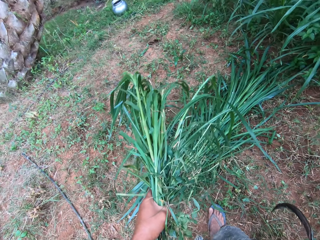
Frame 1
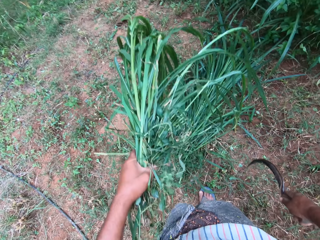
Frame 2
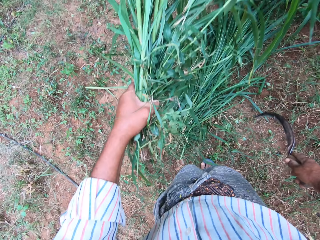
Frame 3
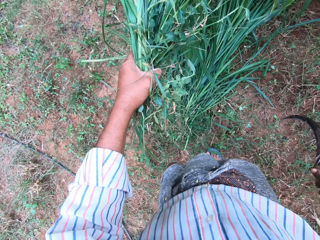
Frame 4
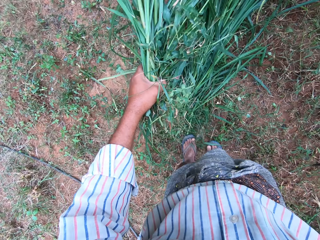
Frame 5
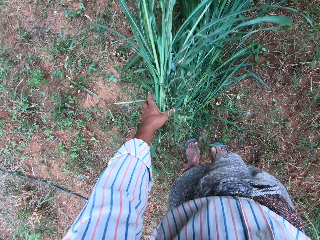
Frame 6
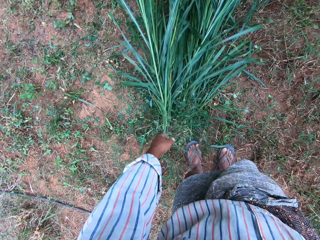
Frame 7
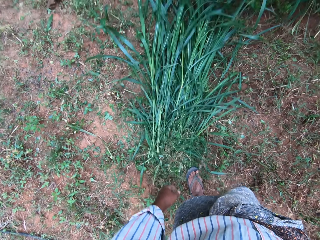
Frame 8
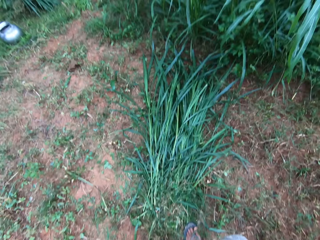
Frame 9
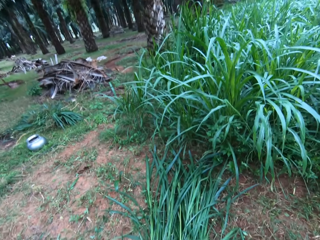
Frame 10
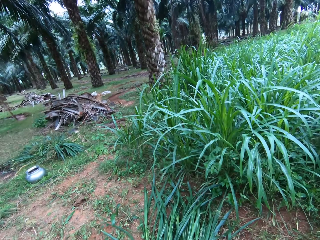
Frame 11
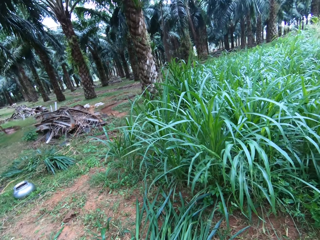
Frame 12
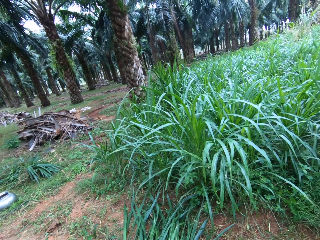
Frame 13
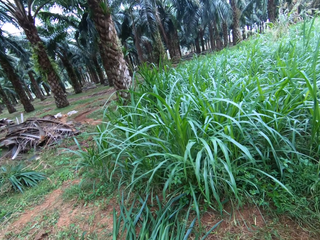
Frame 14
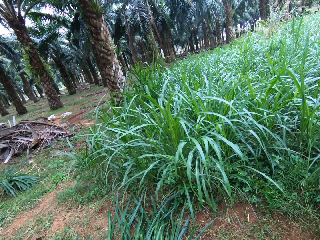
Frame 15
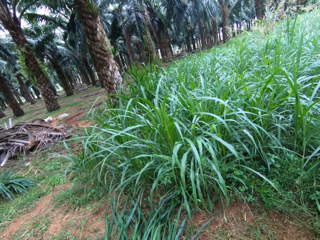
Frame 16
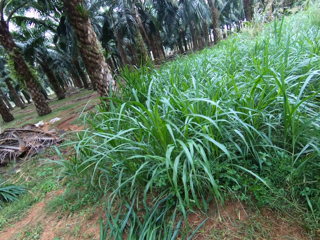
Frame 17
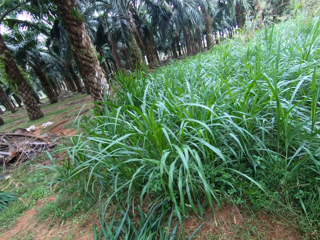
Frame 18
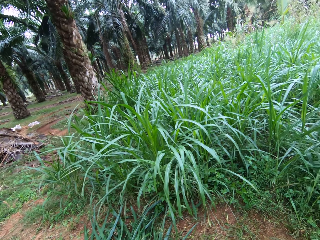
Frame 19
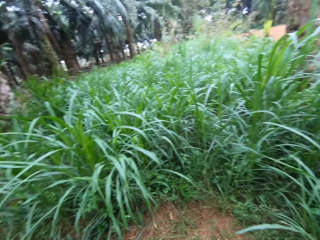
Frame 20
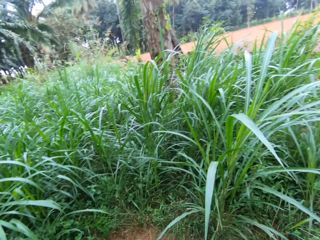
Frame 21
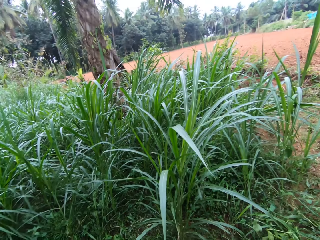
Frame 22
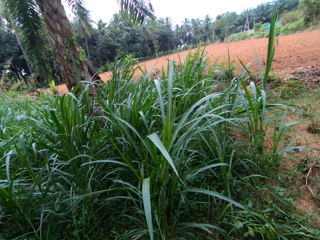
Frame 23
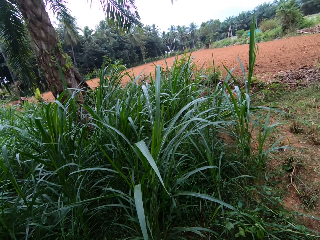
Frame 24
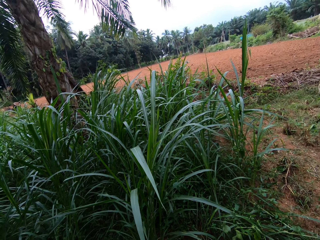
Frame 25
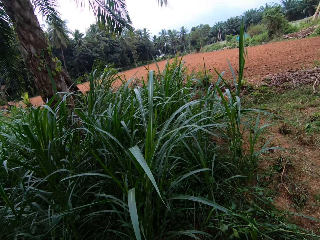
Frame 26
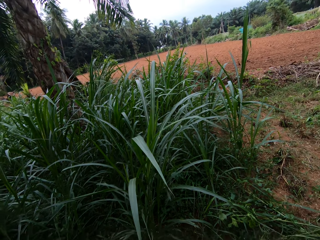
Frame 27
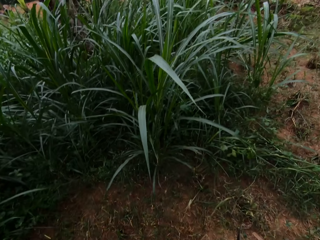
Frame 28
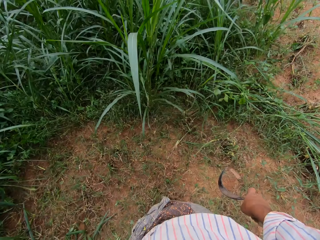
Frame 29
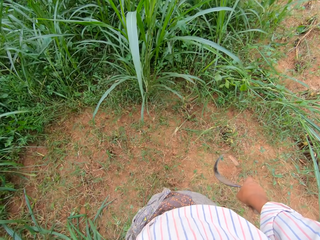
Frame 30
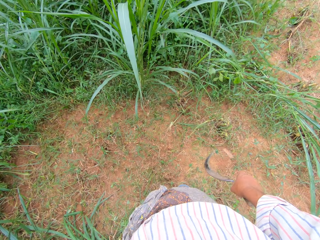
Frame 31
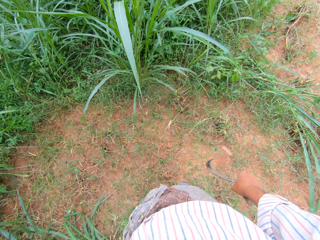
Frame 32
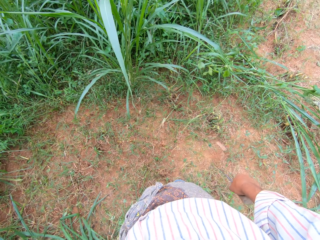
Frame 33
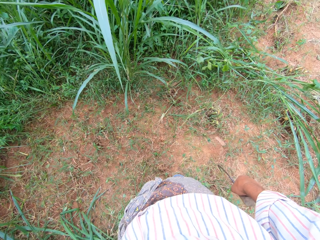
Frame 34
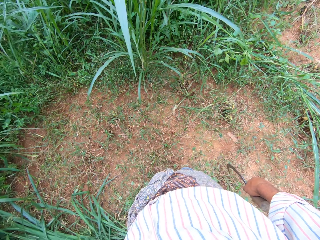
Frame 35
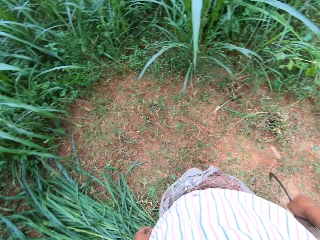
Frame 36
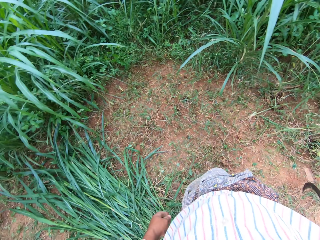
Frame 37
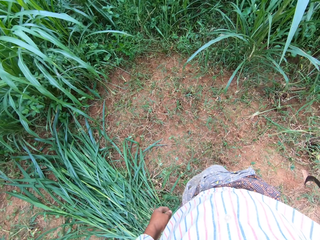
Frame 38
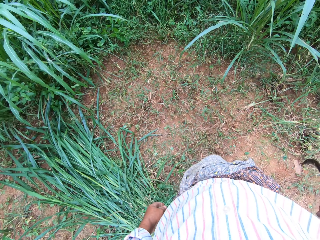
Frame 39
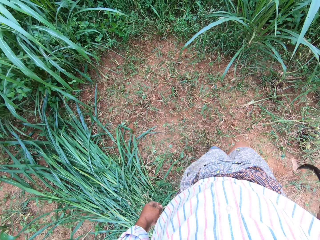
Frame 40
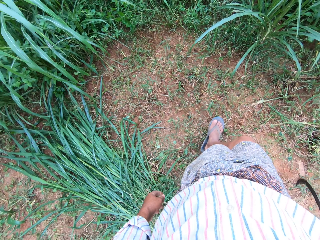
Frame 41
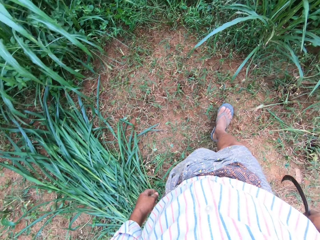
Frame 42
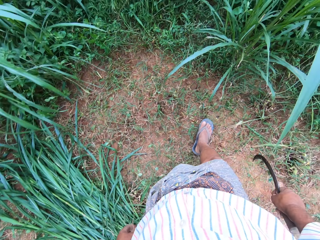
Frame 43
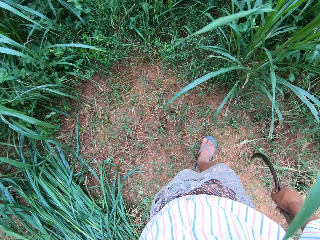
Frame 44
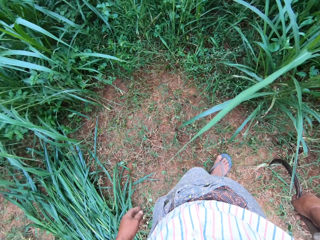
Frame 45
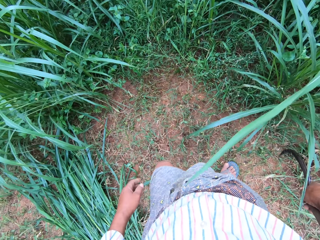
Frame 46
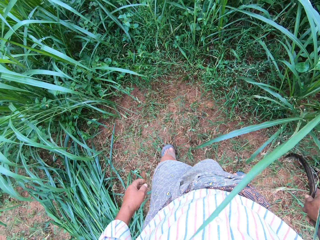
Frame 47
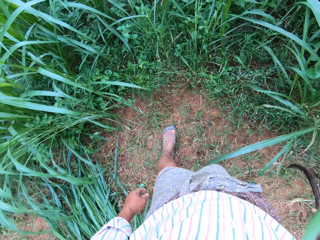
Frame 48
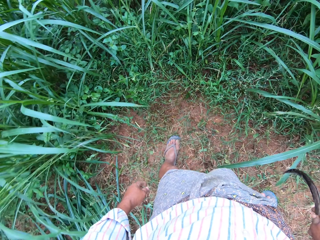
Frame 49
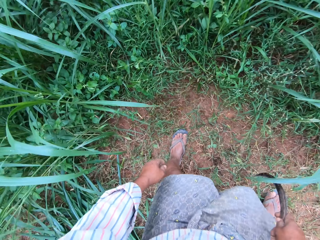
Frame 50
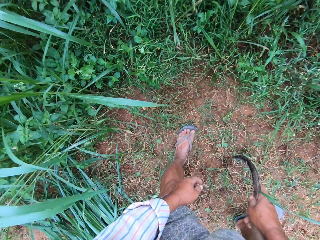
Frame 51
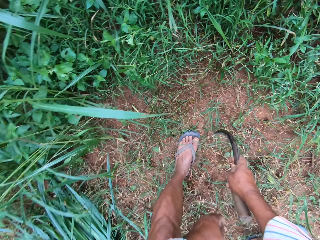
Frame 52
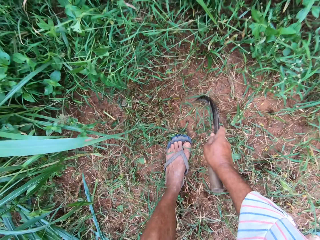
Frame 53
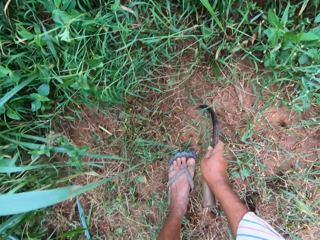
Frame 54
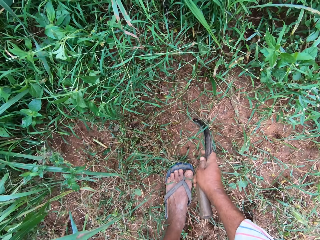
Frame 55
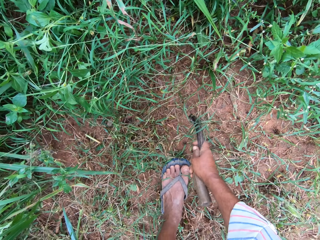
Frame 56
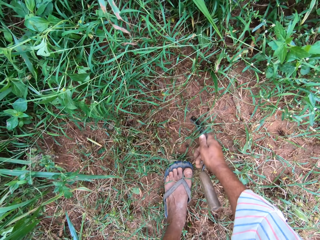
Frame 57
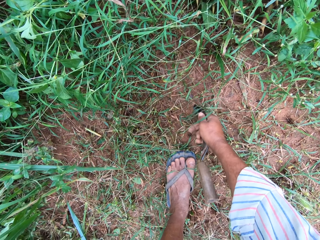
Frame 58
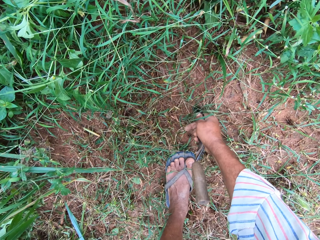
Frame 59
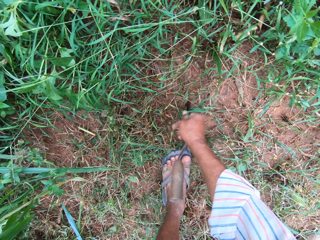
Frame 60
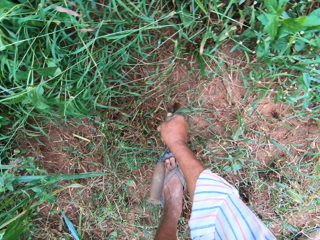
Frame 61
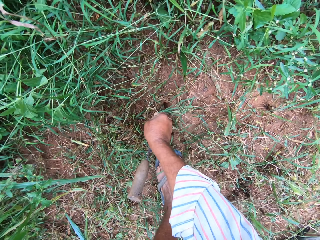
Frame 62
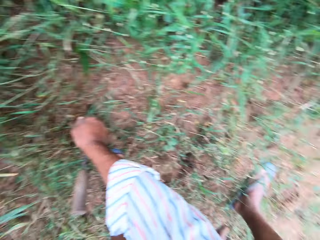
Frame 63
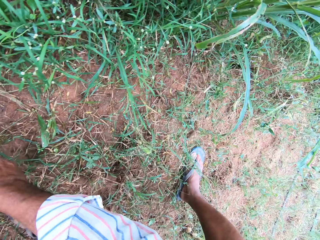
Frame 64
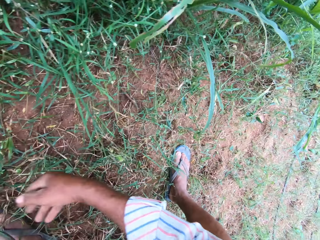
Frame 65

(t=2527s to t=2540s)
The camera wearer drops the grasses on the floor with his left hand. He turns the other side. He walks forward and bends down. He dips the sickle into the soil with his right hand.

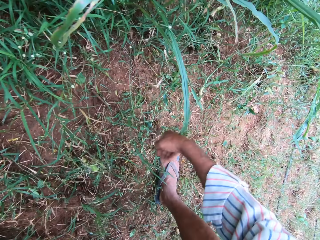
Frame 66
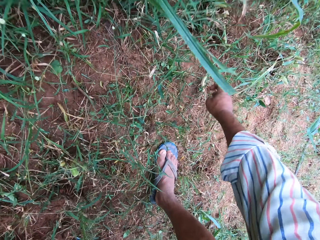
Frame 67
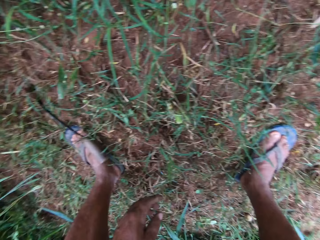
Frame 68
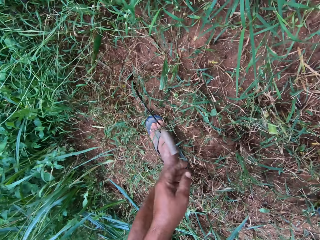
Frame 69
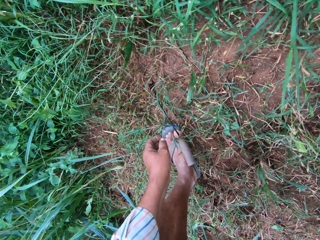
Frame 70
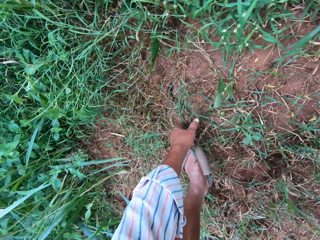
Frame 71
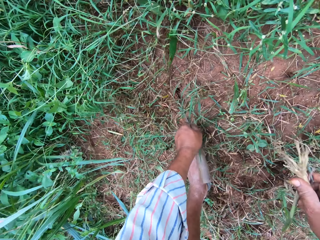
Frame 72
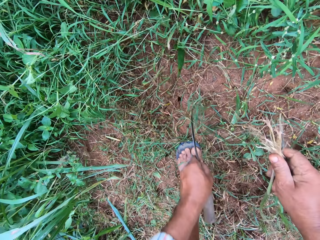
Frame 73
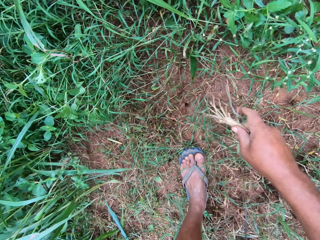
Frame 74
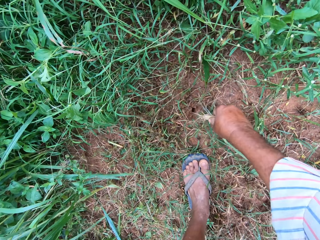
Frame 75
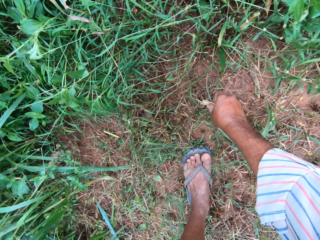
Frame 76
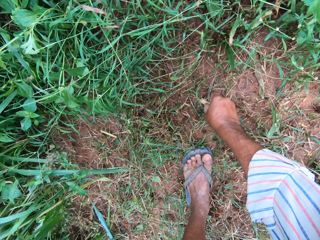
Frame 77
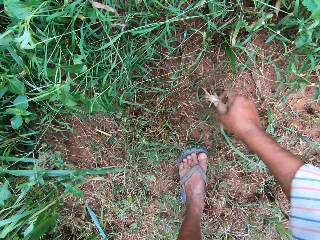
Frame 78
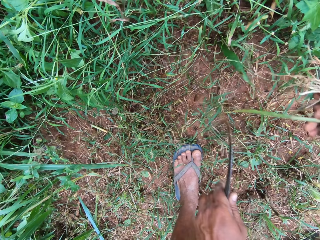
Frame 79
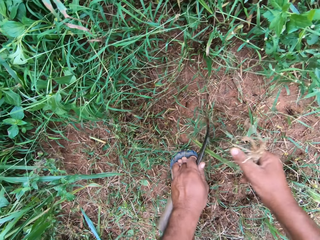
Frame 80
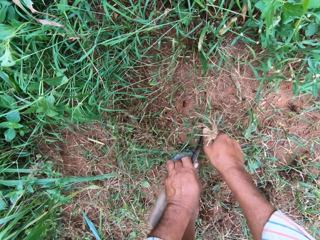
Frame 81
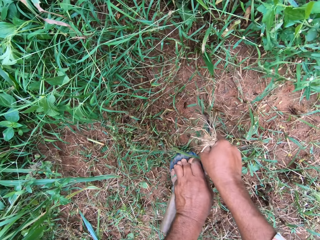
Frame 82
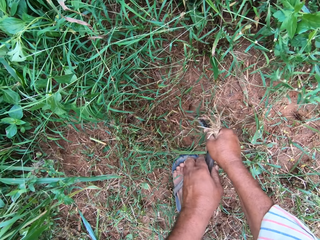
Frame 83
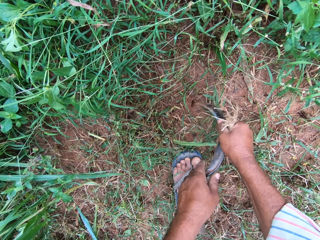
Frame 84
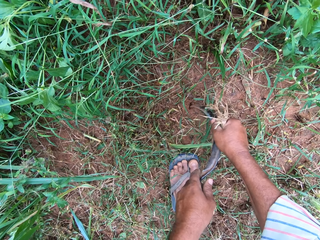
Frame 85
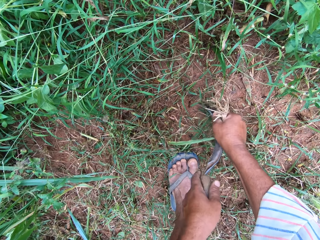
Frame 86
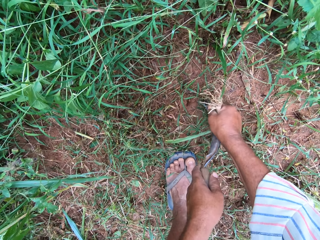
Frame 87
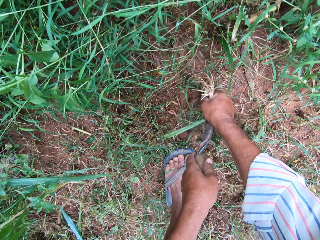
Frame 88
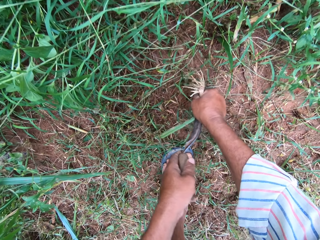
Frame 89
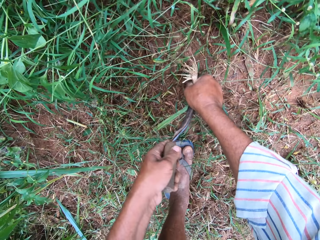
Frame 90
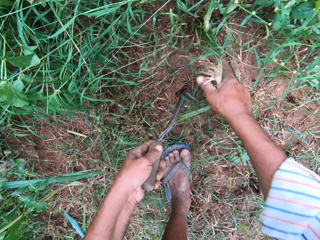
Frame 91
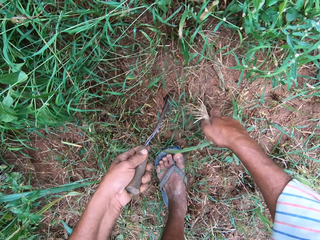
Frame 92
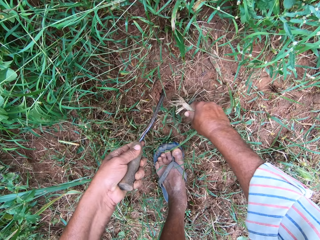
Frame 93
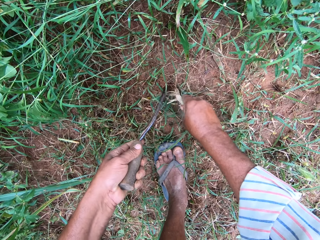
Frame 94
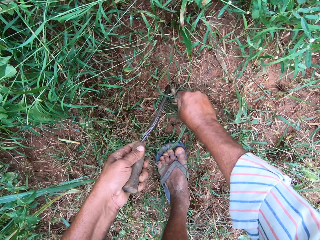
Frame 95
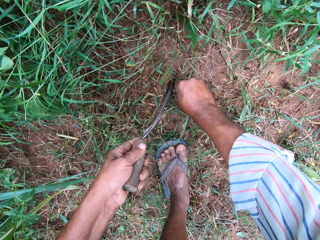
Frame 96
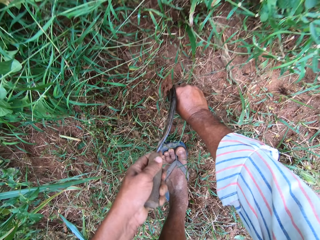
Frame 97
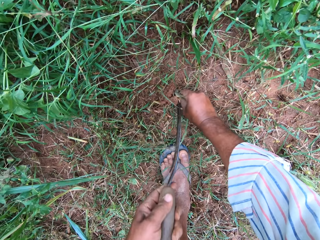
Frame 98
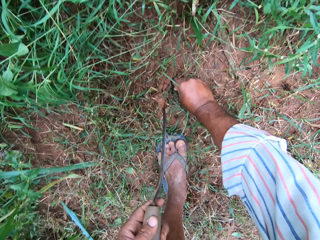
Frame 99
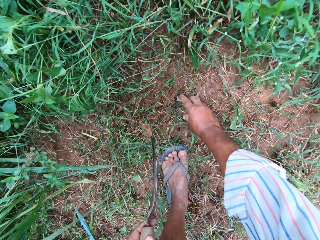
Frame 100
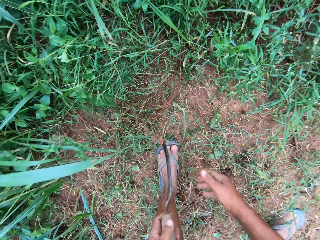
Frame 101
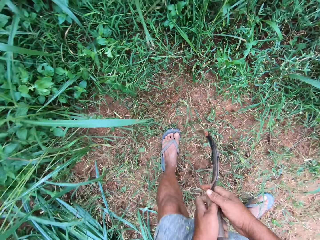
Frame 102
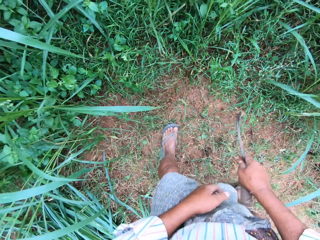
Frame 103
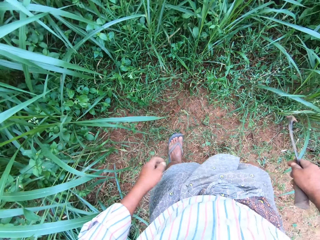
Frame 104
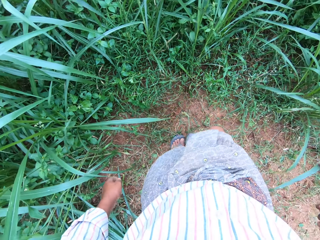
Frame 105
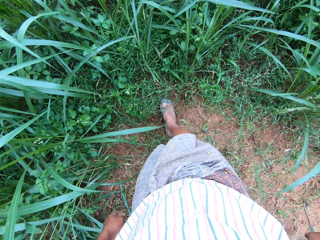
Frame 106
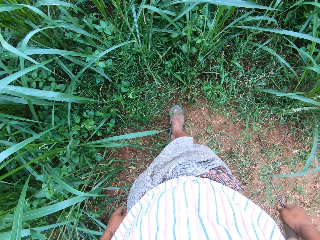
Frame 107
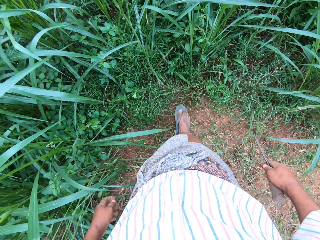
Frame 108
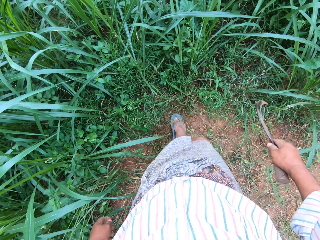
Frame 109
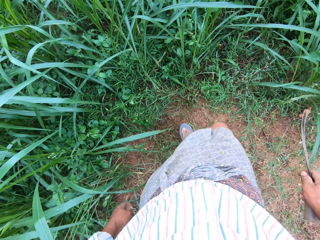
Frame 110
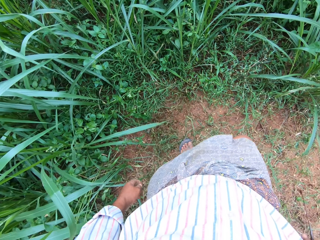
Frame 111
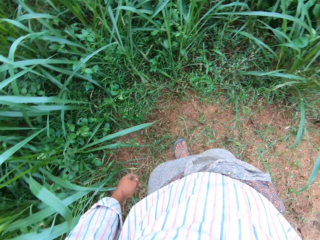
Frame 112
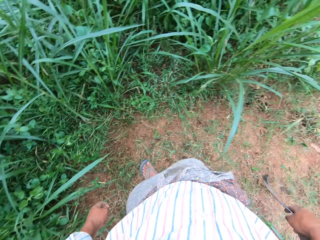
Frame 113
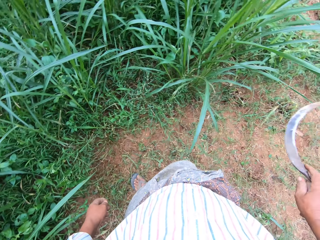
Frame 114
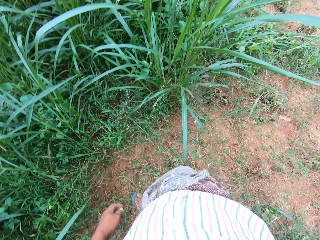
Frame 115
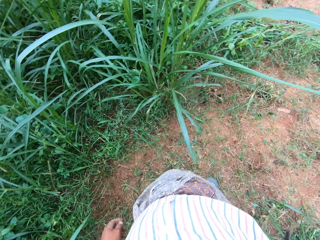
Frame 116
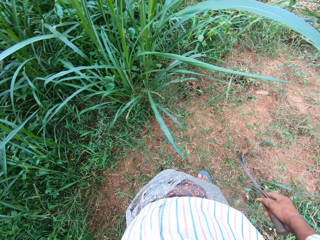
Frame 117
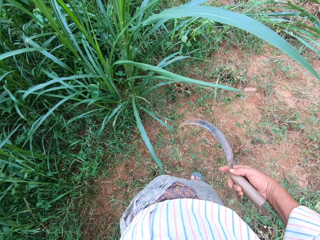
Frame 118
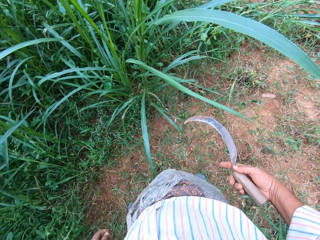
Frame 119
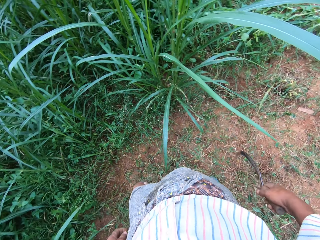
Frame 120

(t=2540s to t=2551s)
The camera wearer moves the right hand. He picks up a root or grass from the floor with his right hand. He picks up the sickle with his left hand. He dips the root in a hole in the floor briefly. He lifts the grass and moves the sickle. He holds the sickle with both hands. He dips the sickle into the soil with both hands. He dips the root in the hole in the soil with his right hand. He removes the sickle from the soil. He stands up. He transfers the sickle to his right hand. He presses the soil with his right leg briefly. He moves a leg forward, moves the leg back and shakes the sickle.
